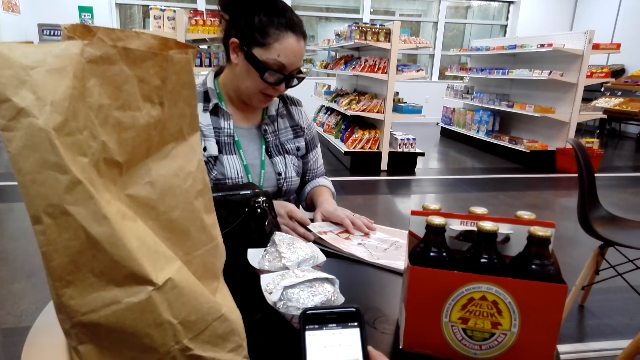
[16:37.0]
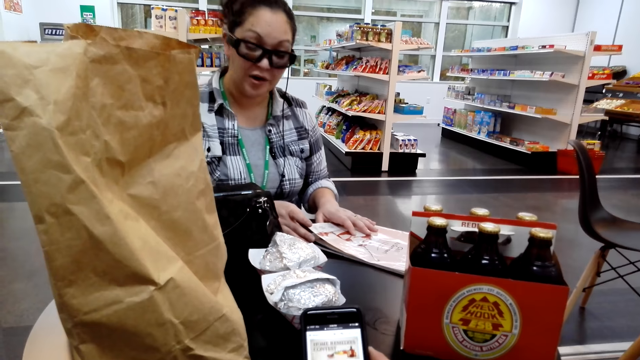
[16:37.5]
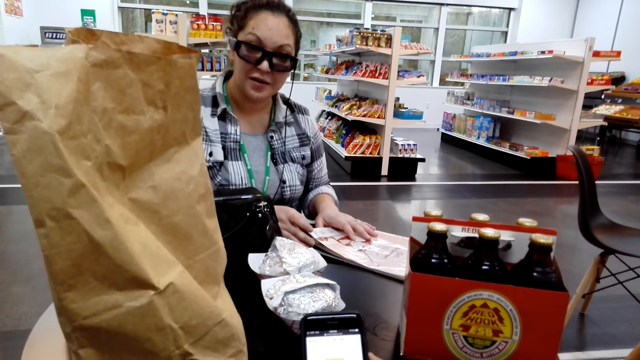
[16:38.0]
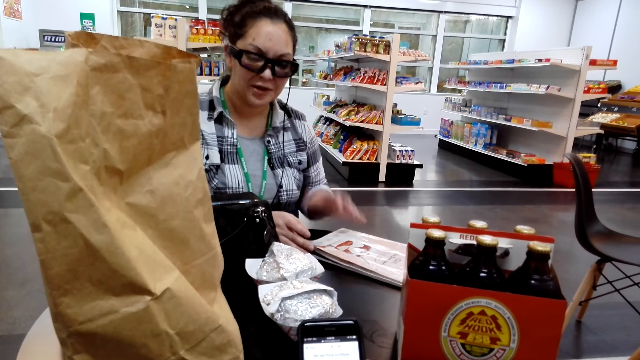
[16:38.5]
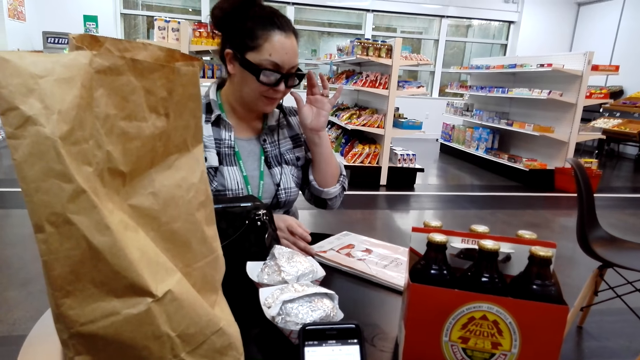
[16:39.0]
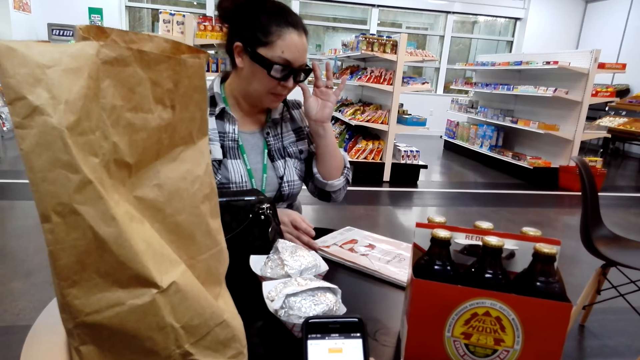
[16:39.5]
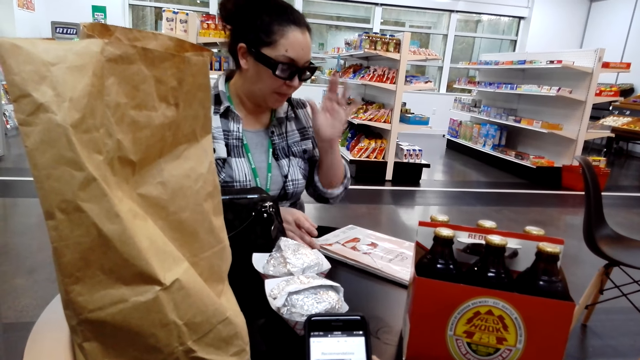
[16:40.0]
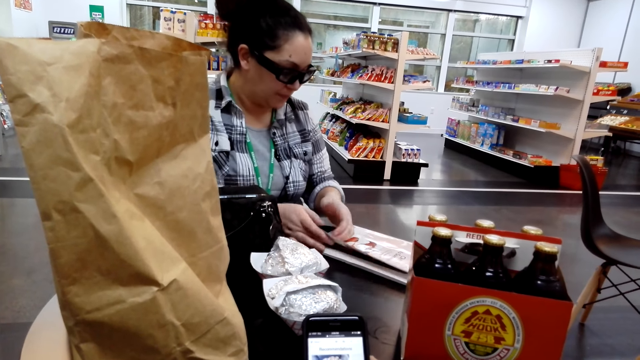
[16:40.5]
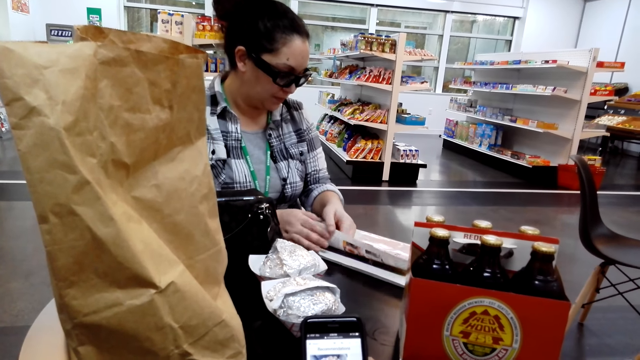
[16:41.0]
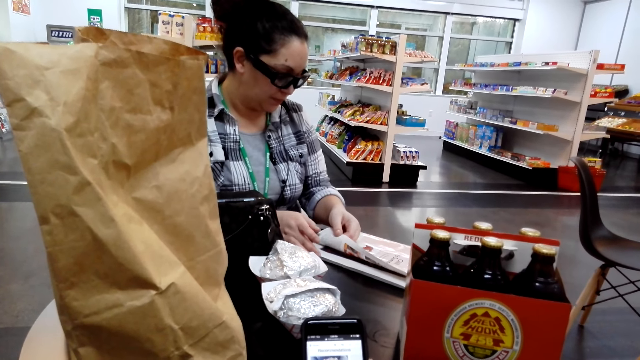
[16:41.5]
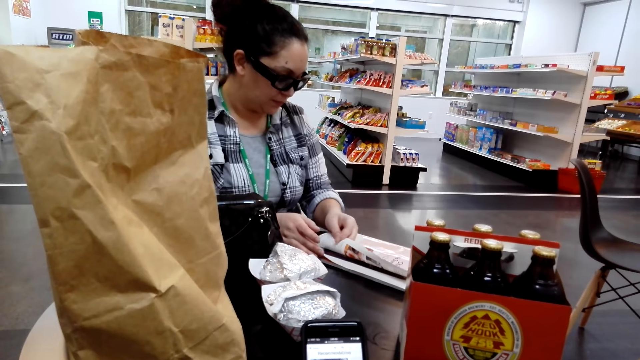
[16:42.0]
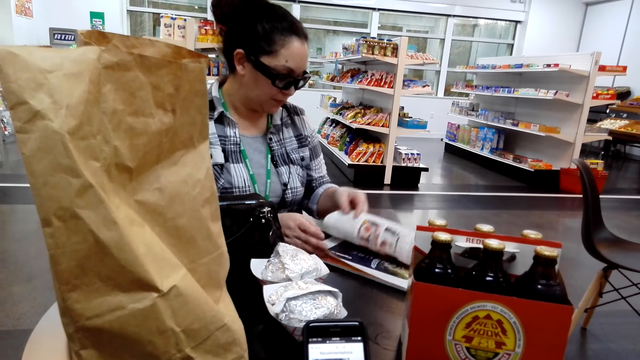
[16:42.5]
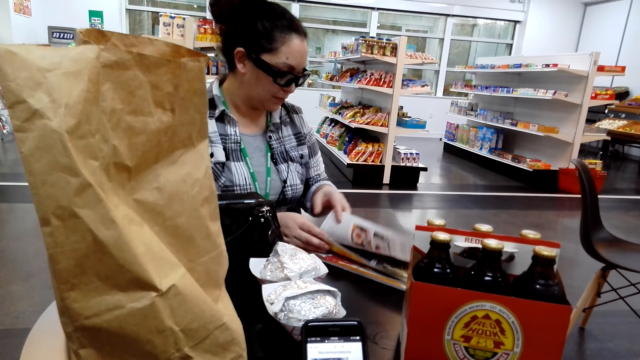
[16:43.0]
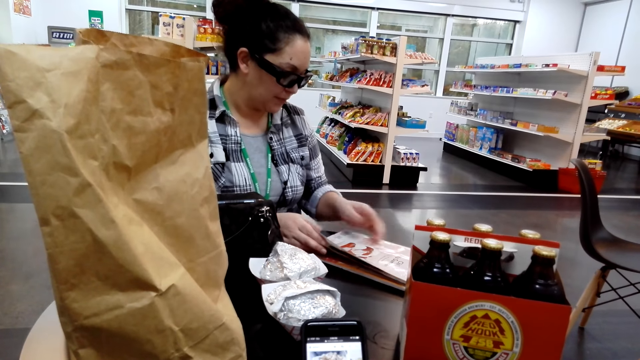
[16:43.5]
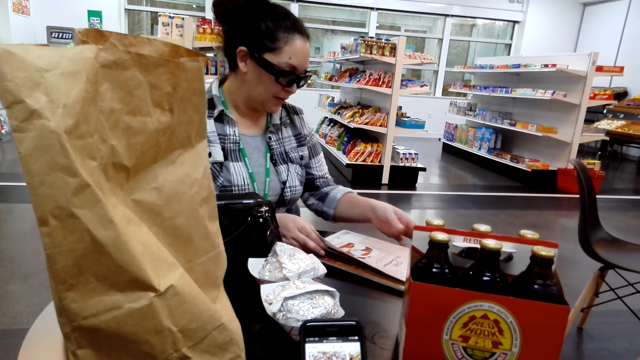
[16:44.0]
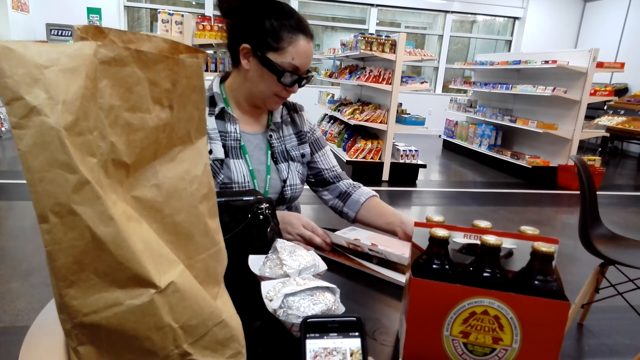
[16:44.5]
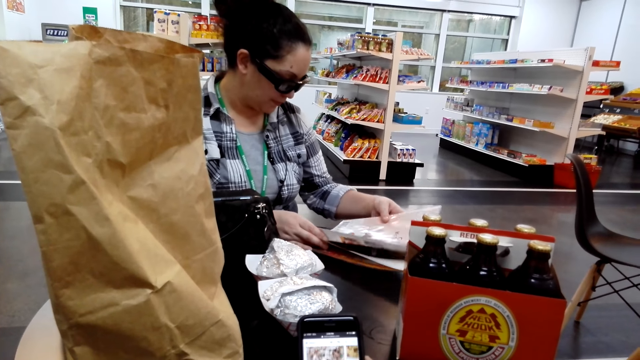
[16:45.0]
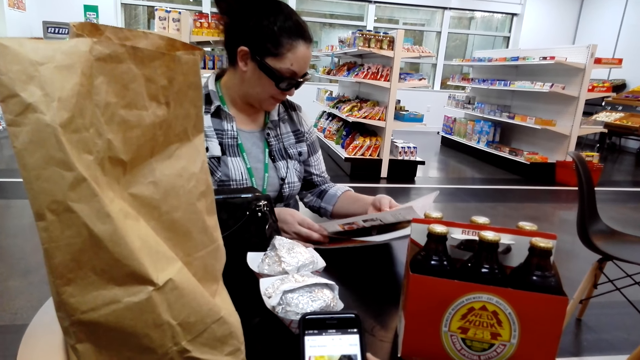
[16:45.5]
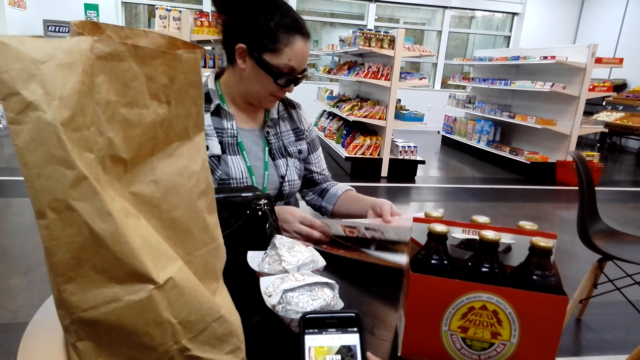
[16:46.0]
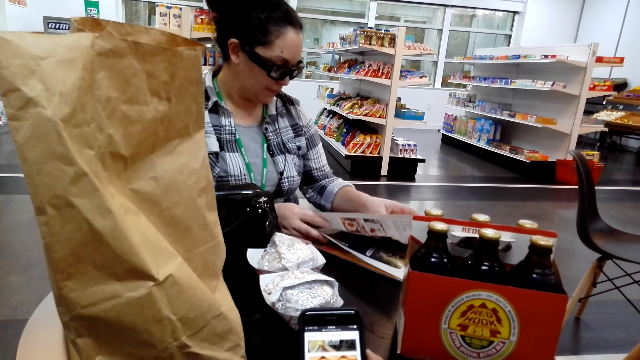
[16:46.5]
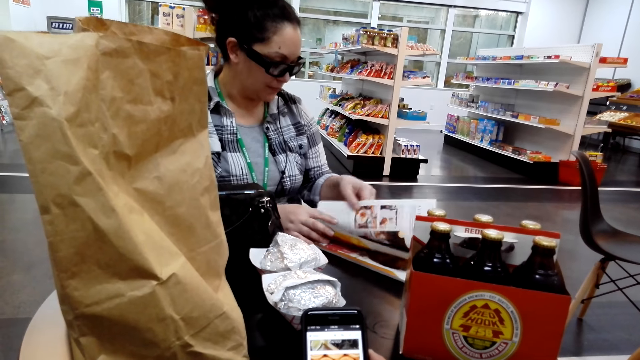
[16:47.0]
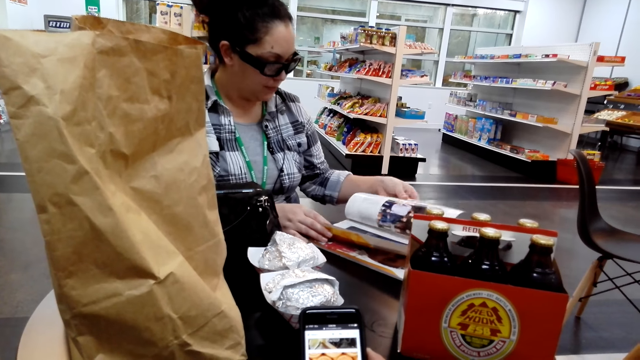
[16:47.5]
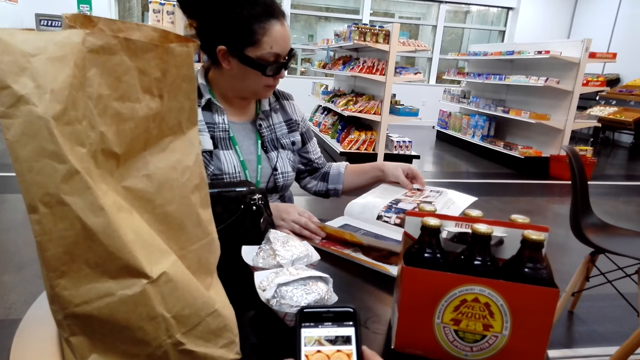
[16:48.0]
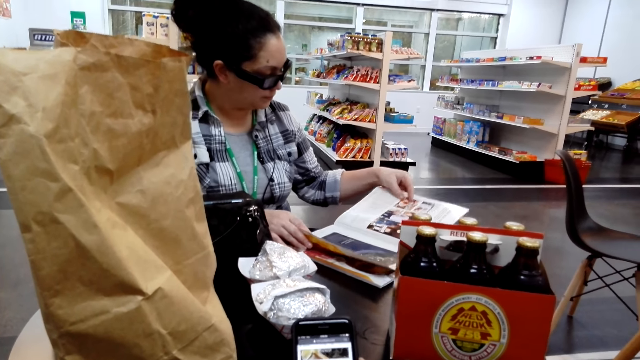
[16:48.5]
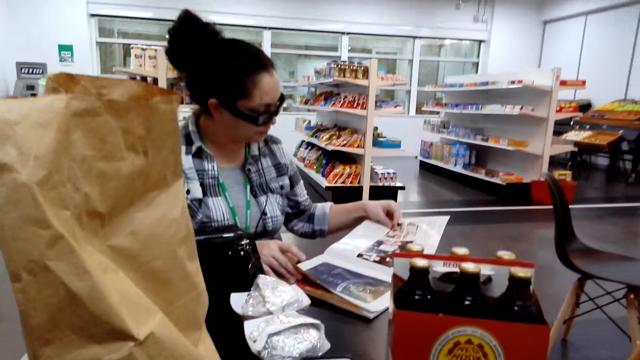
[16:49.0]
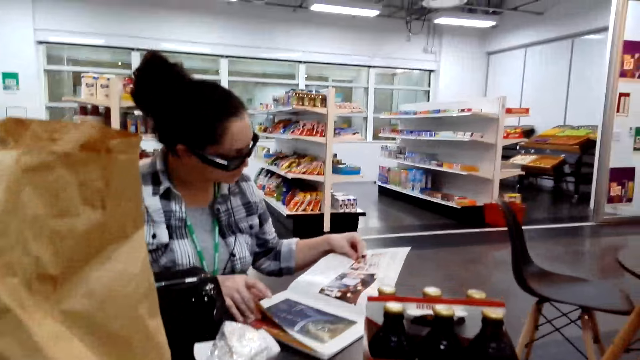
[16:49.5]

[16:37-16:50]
A woman opens the magazine book. The camera wearer scrolls through the phone. The woman flips a page of the book.

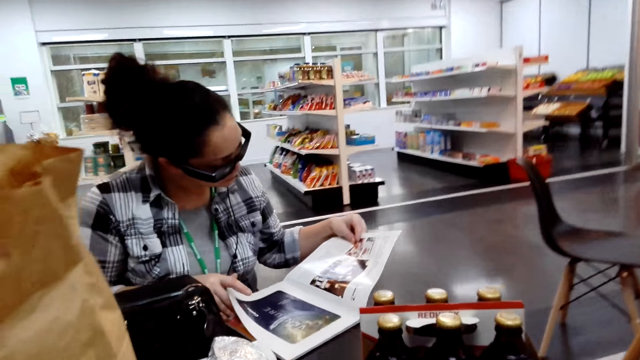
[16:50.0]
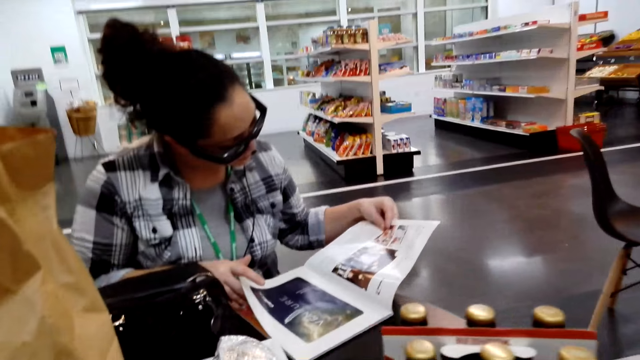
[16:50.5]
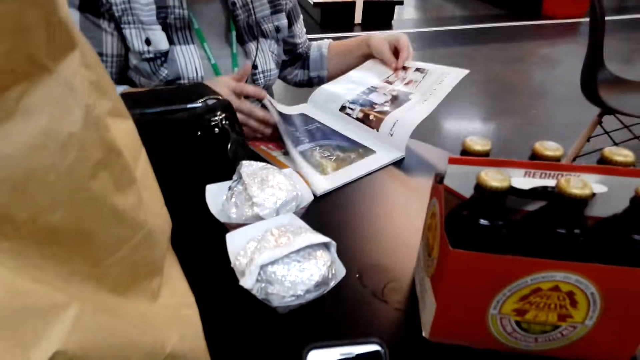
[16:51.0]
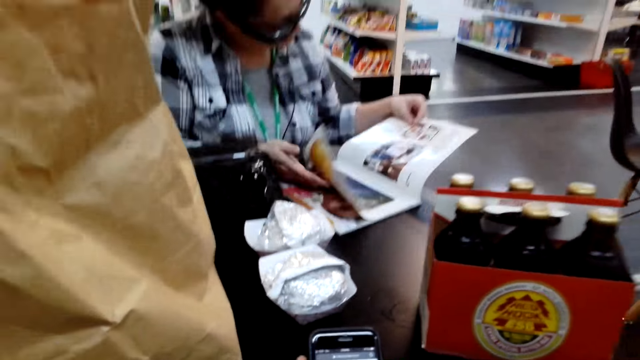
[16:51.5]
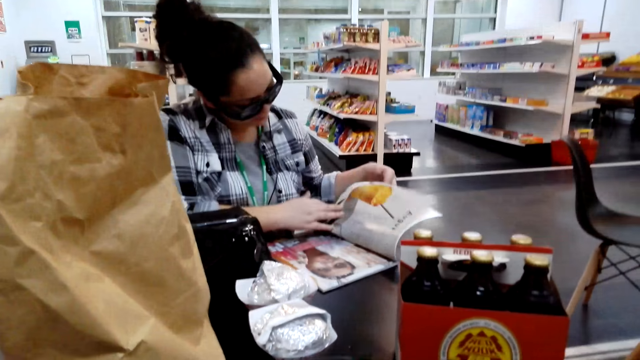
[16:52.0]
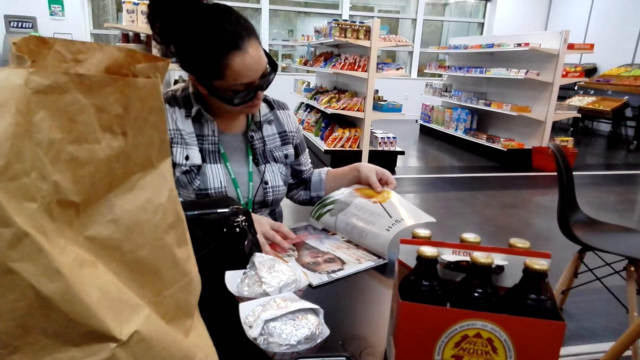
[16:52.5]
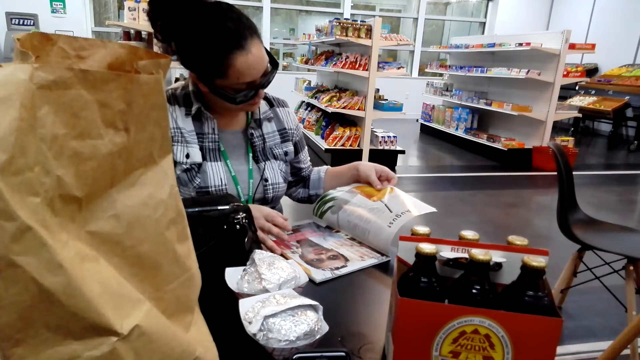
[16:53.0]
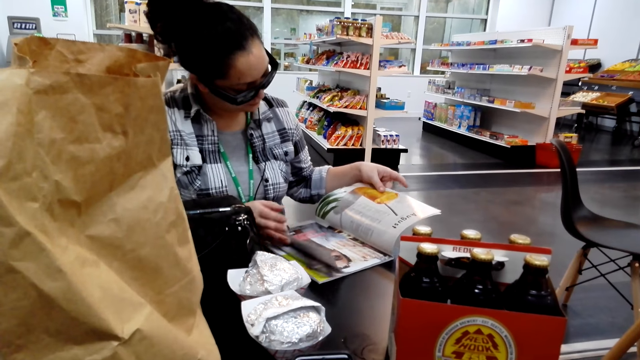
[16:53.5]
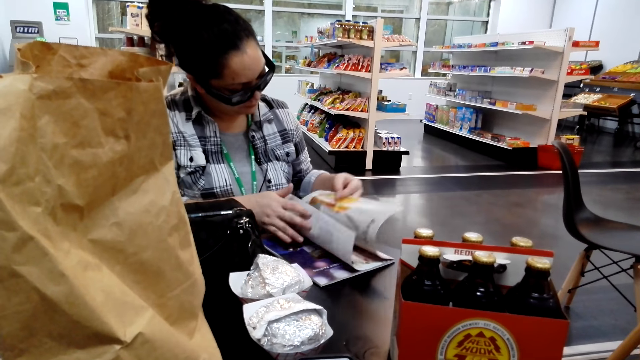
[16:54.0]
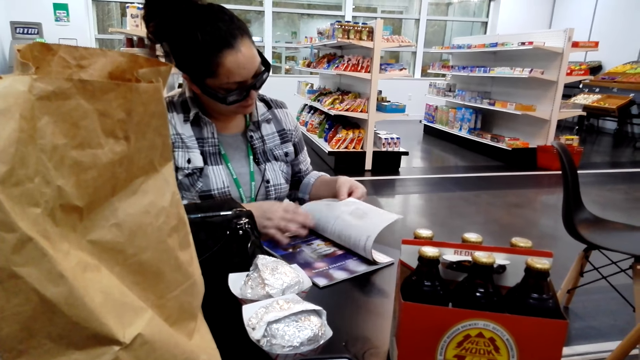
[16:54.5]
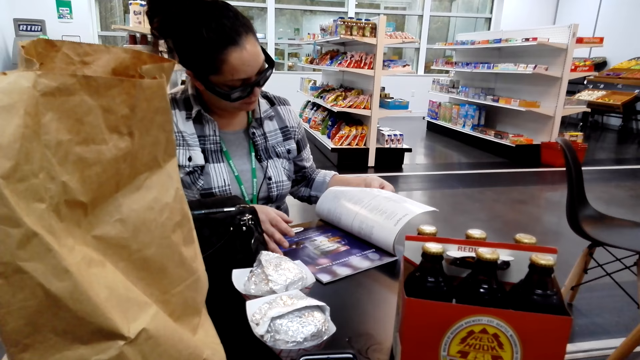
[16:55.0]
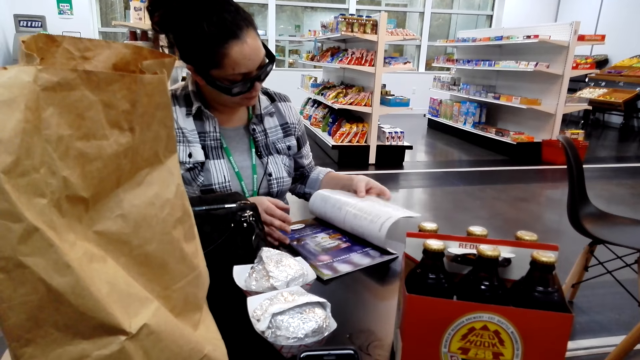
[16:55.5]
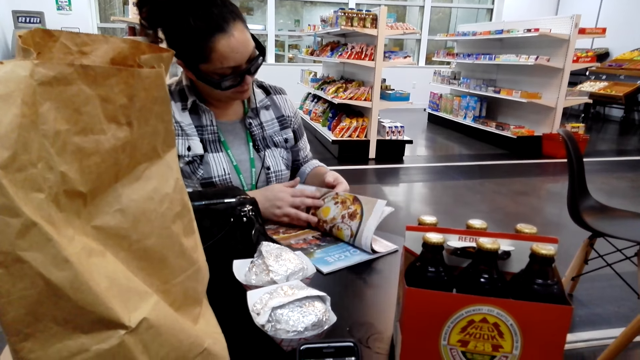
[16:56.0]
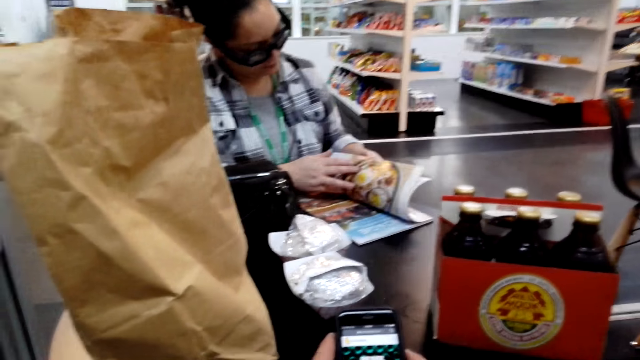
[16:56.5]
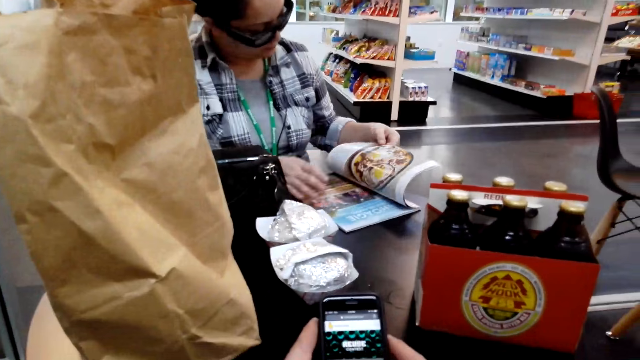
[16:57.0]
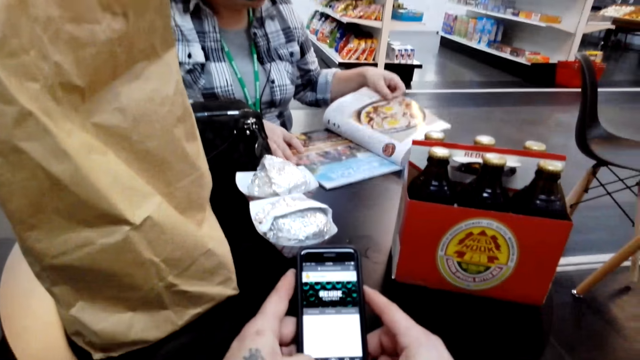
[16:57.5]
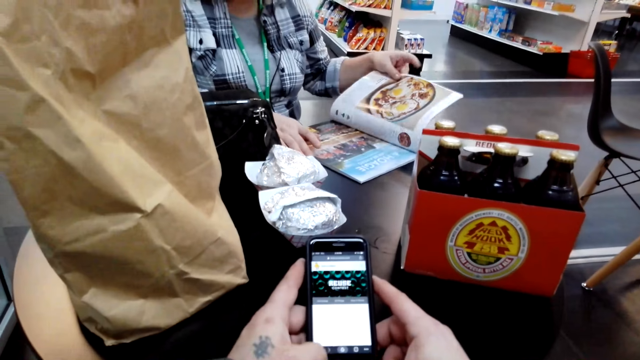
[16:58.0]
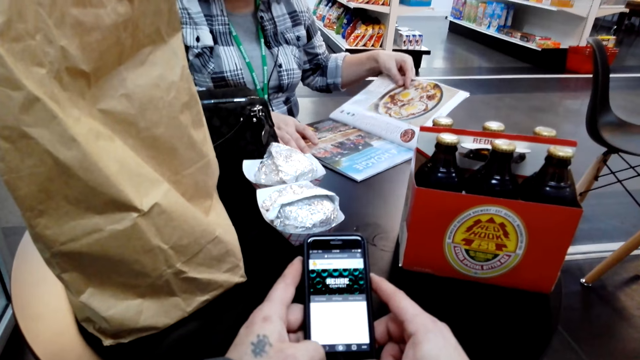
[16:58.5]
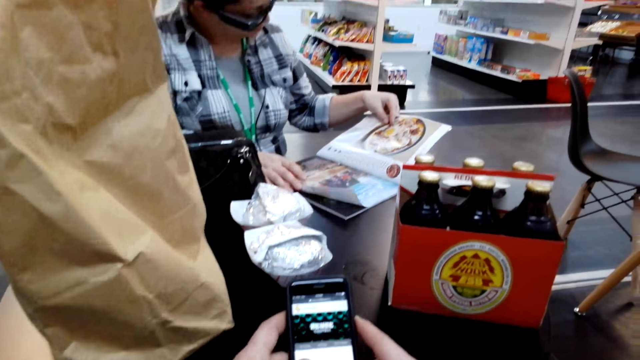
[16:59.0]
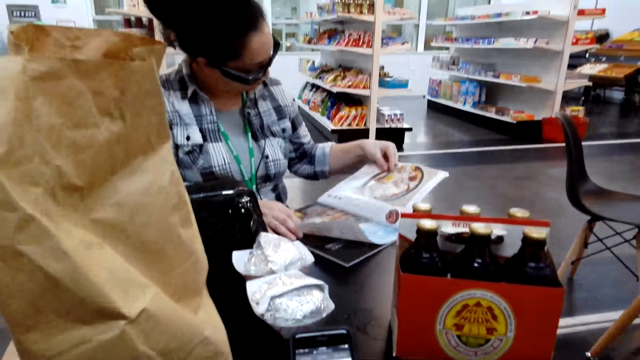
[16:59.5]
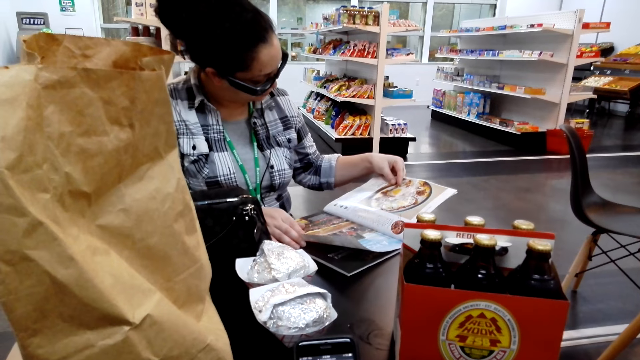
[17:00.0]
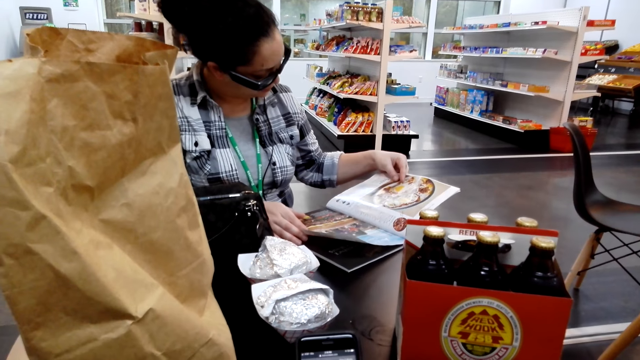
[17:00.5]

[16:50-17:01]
The camera wearer talks. A woman flips pages of the book. The woman opens the magazine book pages. The woman flips pages of the book again. The camera wearer uses the phone.
